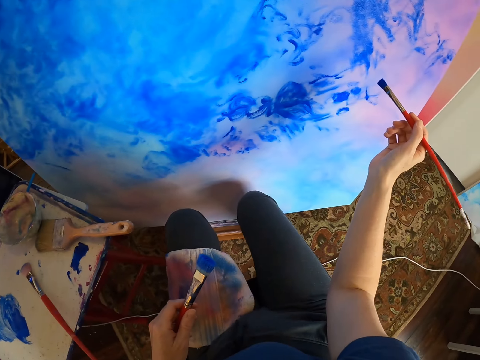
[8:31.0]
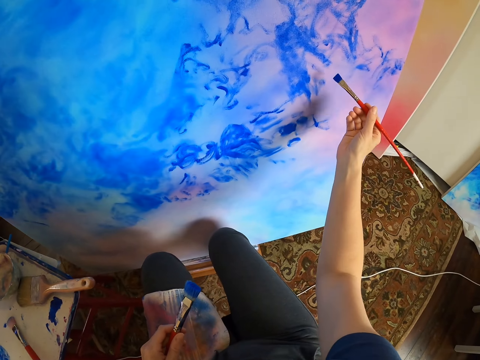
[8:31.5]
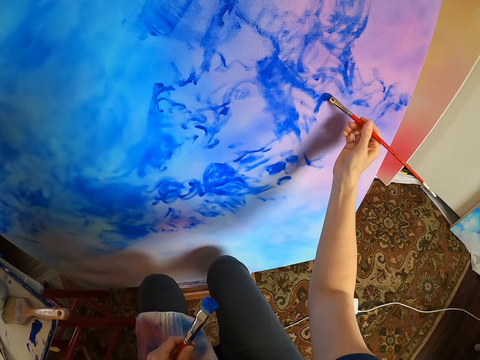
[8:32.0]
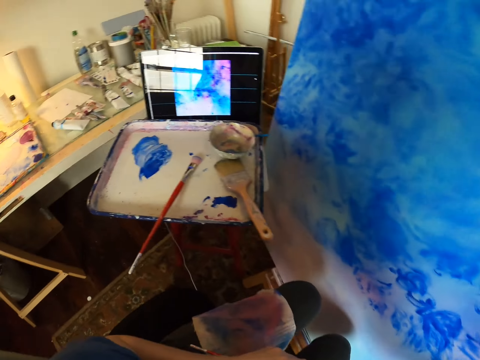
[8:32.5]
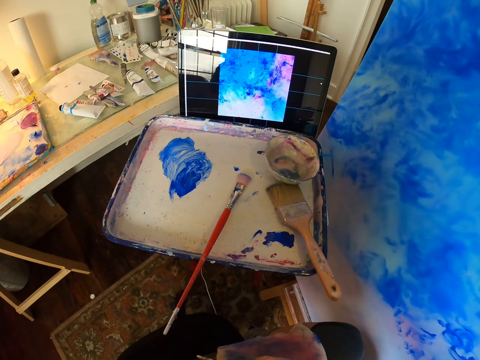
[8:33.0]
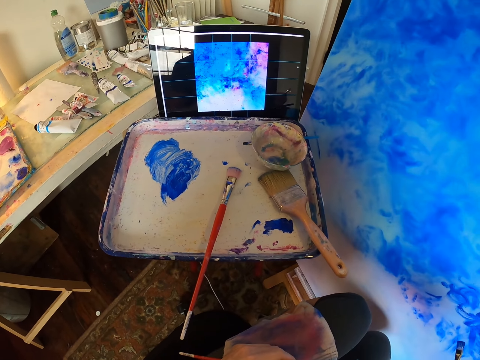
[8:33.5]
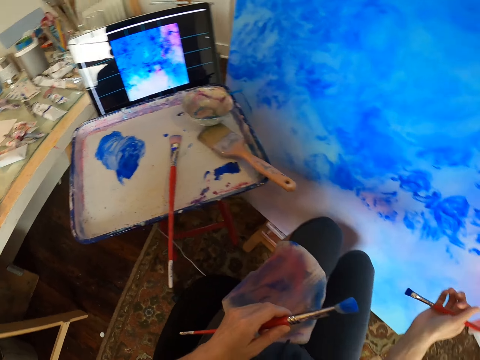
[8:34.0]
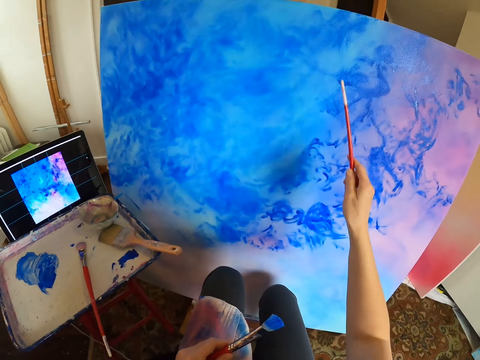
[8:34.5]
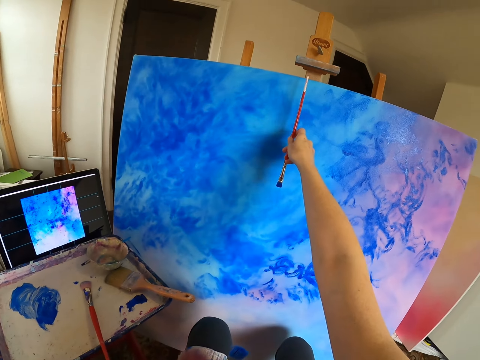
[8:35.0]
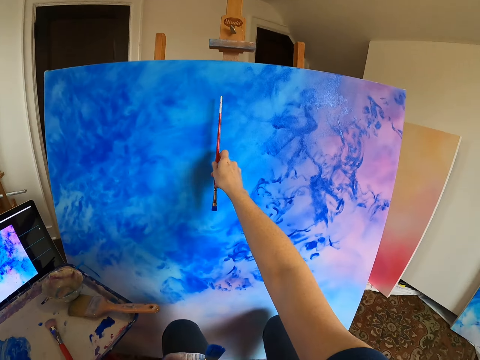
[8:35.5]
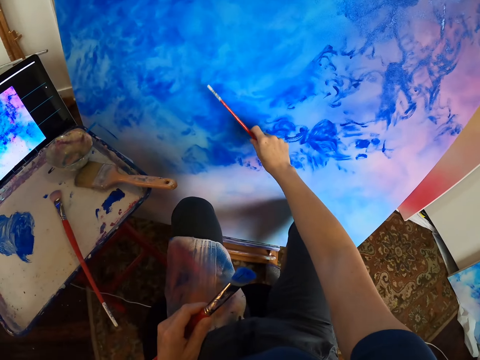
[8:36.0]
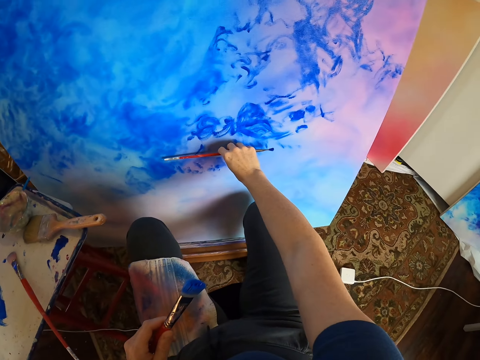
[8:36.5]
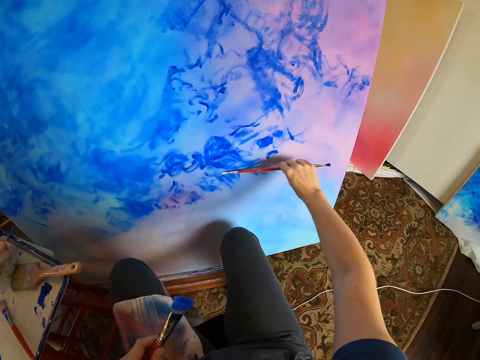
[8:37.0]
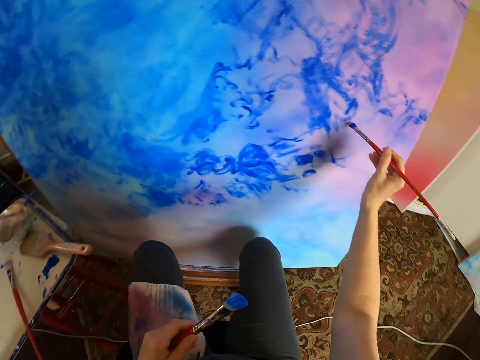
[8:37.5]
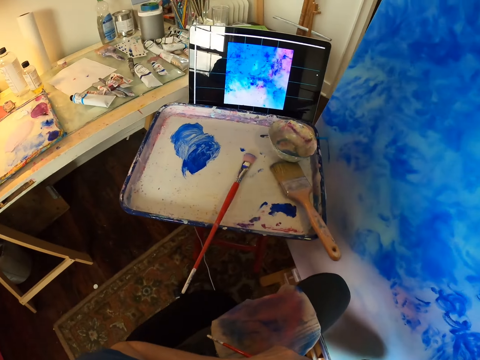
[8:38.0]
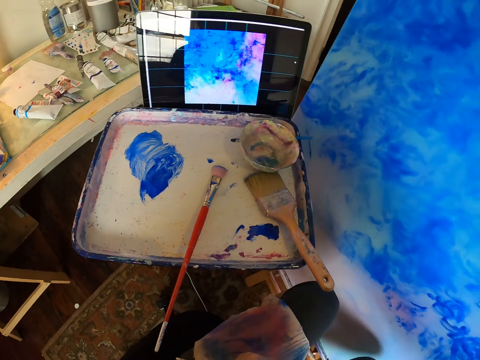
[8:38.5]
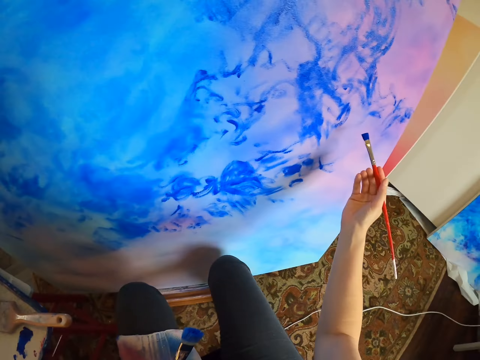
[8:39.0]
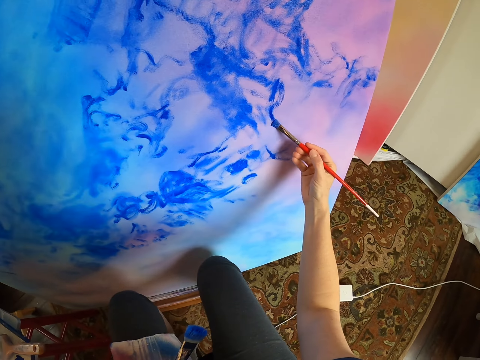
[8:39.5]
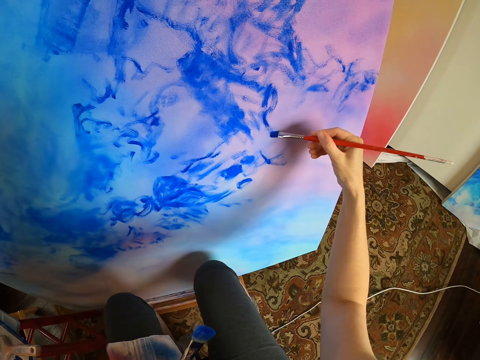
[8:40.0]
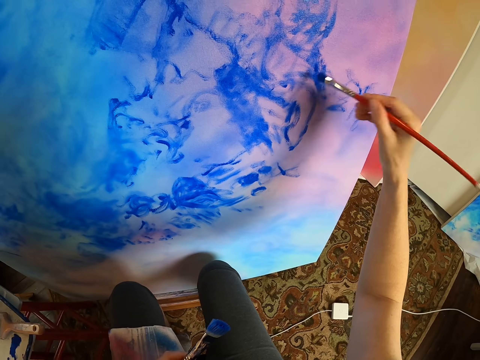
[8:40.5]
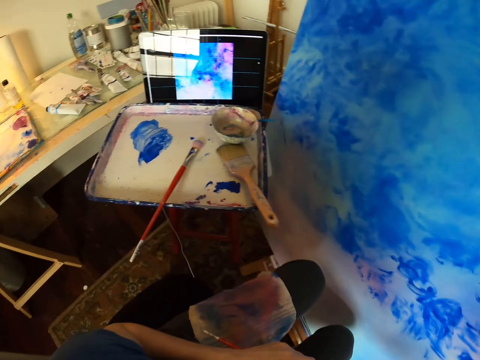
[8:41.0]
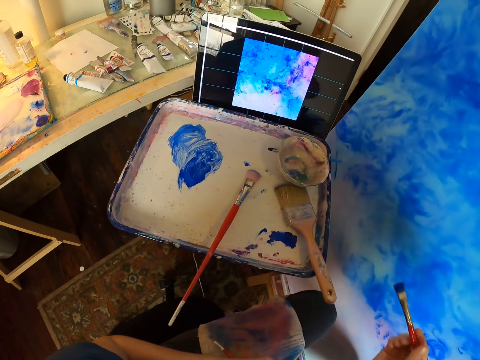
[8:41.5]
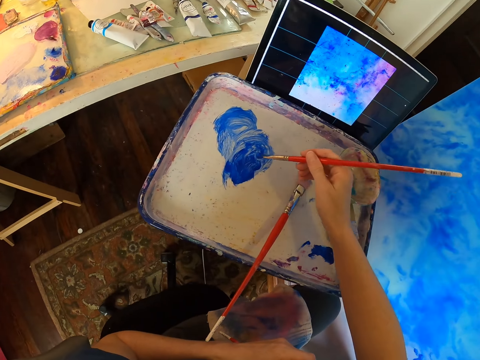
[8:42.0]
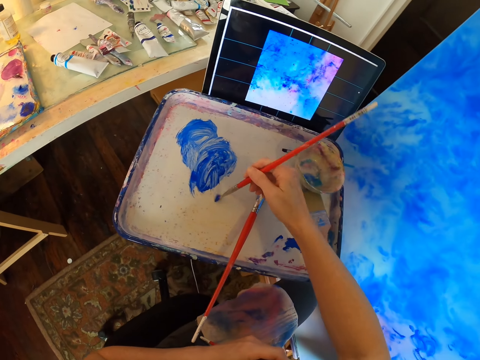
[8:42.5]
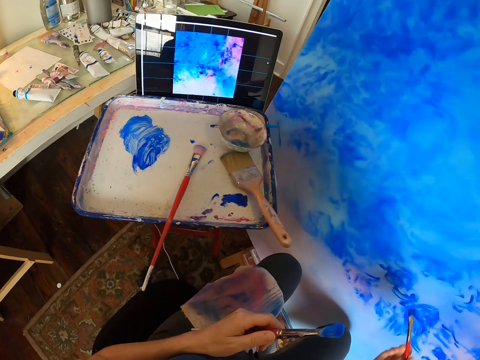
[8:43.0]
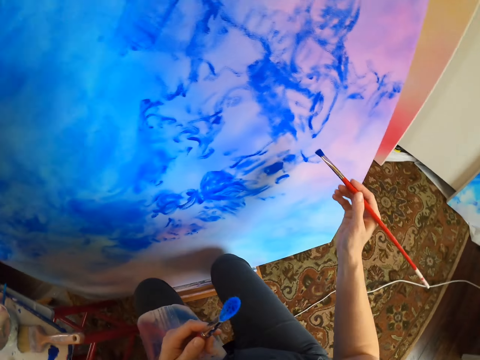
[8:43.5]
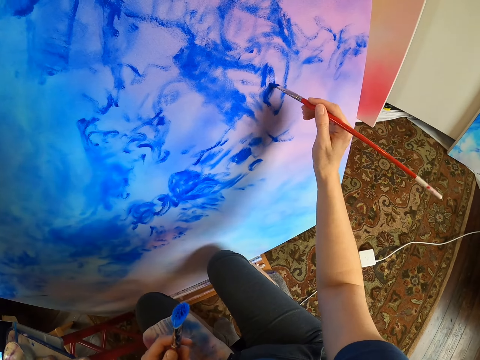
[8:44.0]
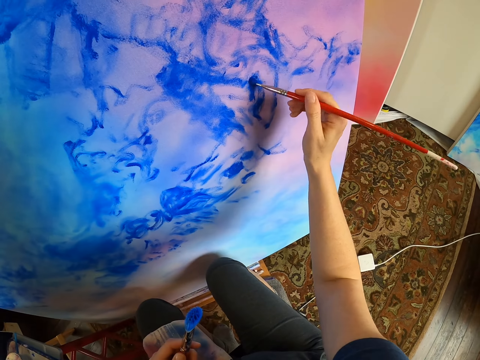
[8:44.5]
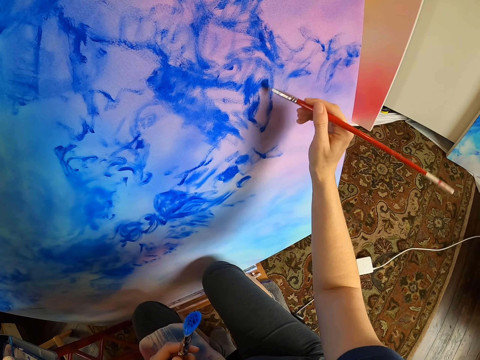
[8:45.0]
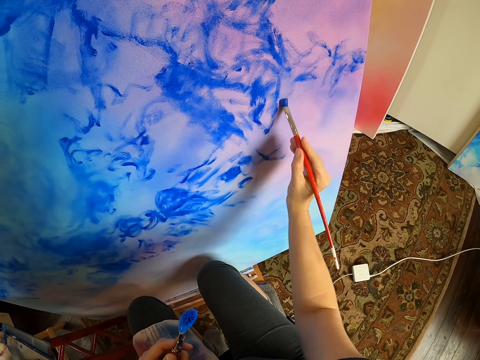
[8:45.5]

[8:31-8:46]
The camera wearer looks at the picture in the computer. They look at the picture on the computer. They paint a canvas with a paint brush. They rub the brush on the paint. They take the paint with the paint brush. They paint the canvas with the paint brush.

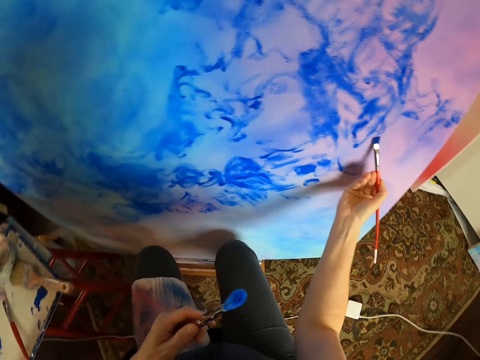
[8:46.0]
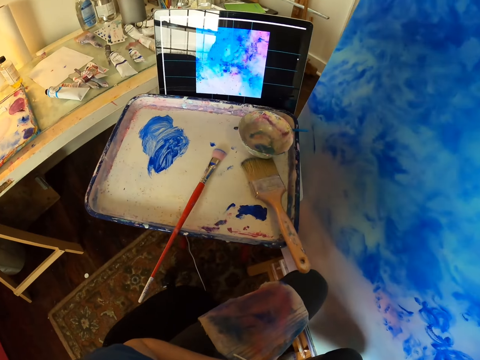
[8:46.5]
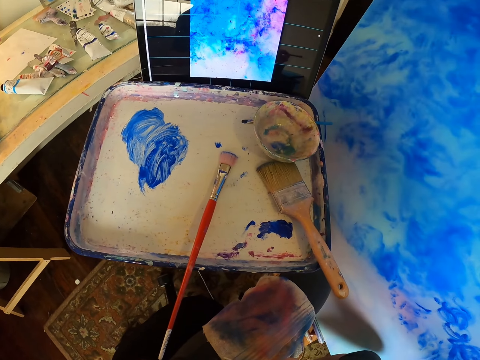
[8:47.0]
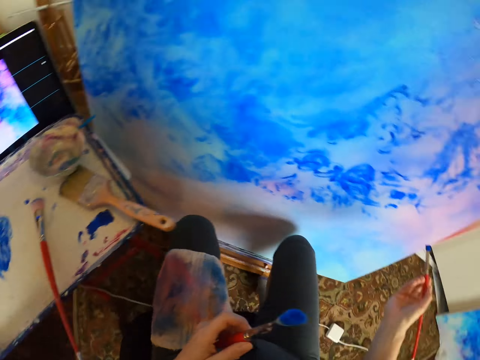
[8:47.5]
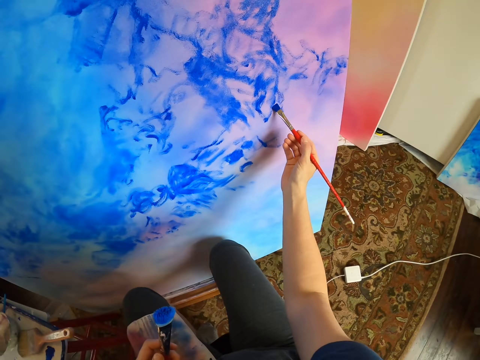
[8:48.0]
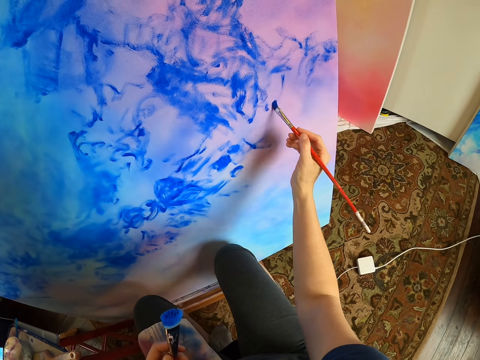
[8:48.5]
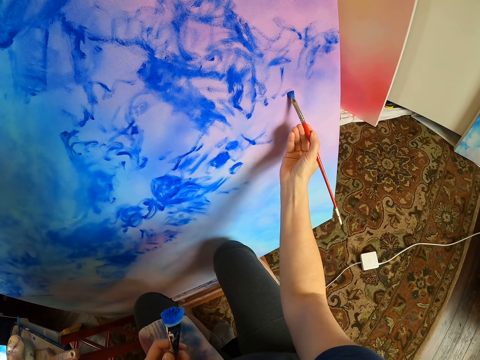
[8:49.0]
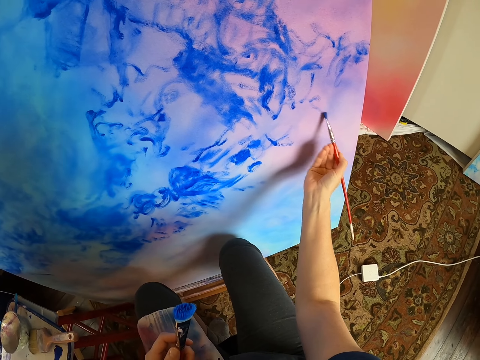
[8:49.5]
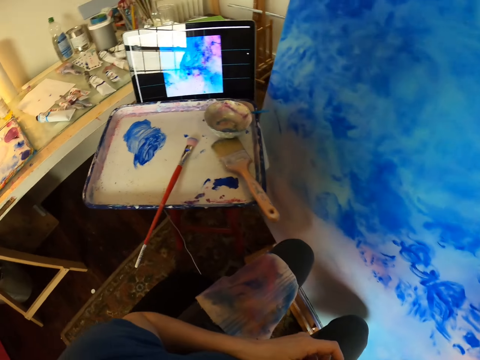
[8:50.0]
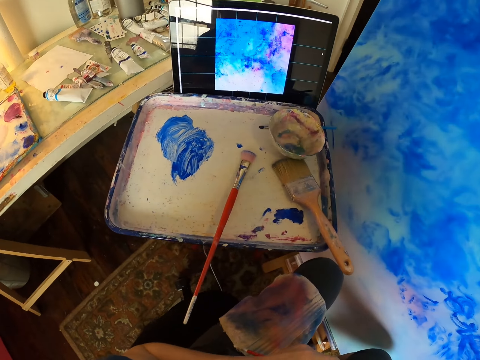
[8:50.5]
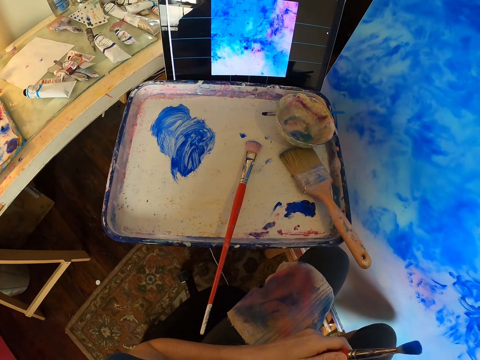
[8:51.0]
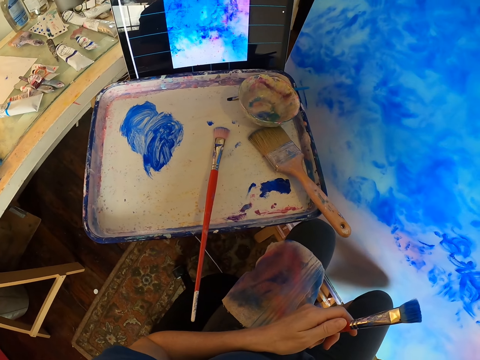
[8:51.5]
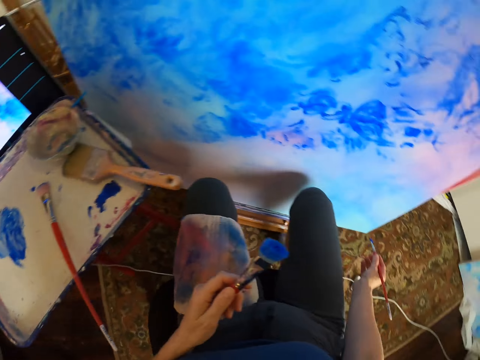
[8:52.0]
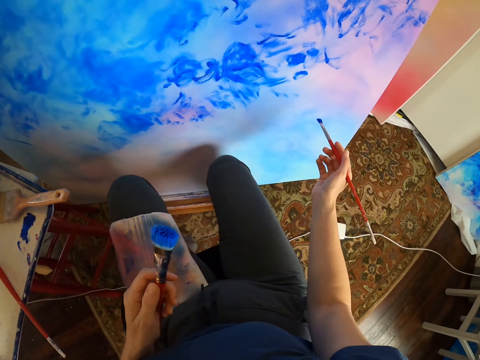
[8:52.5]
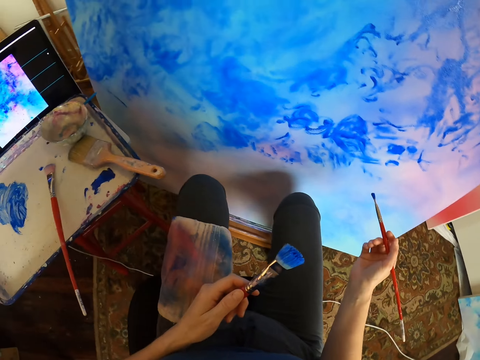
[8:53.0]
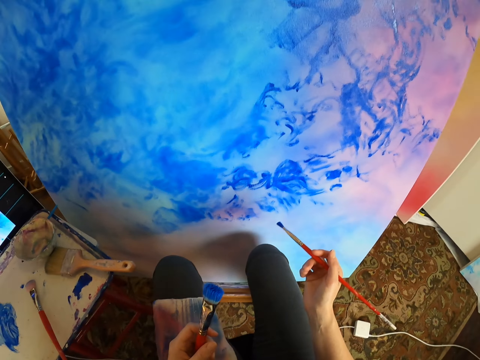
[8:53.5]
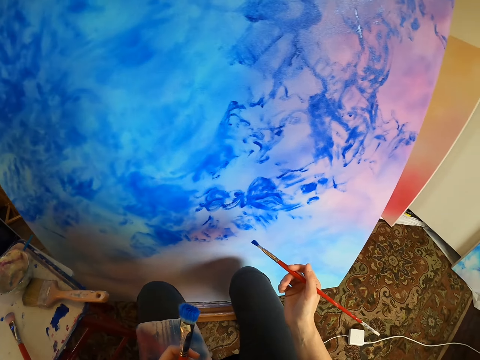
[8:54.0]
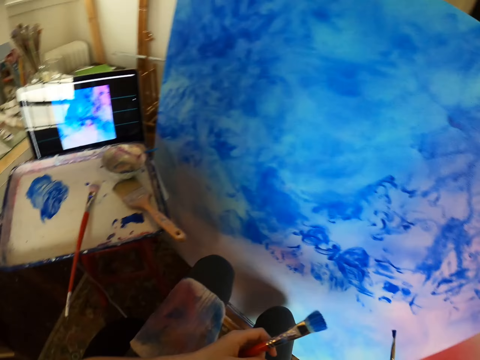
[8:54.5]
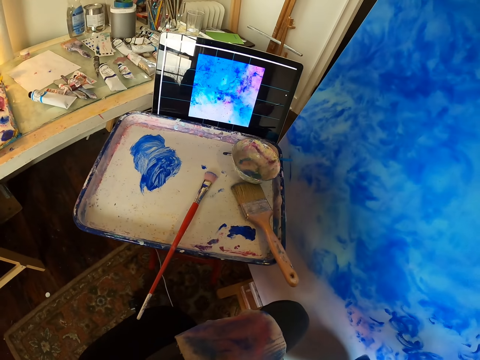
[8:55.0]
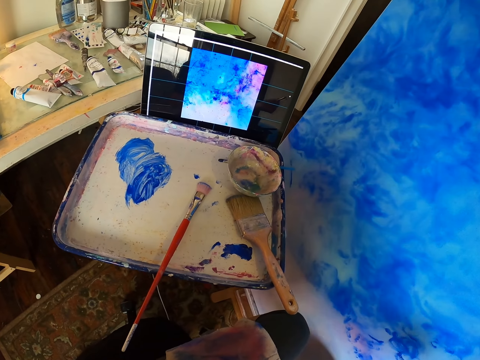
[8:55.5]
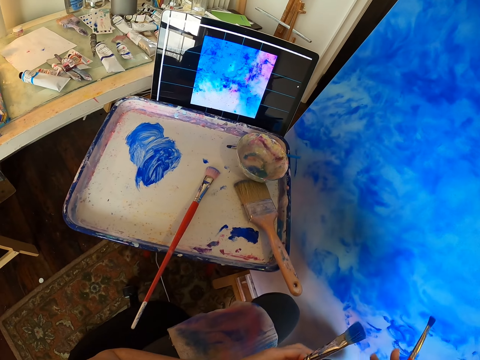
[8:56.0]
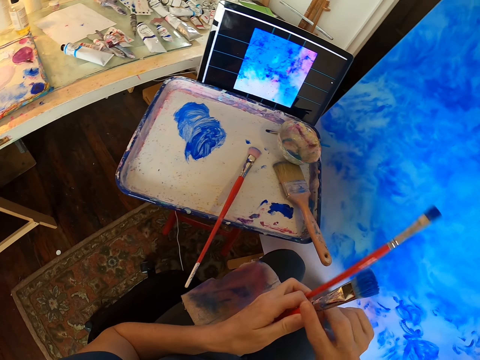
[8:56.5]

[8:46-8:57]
The camera wearer looks at the picture on the canvas. They paint the canvas with a paint brush. They stare at the laptop. They look at the picture on the canvas. They stare at the painting. They stare at the laptop.
